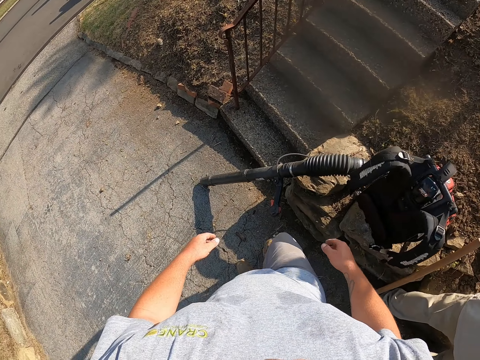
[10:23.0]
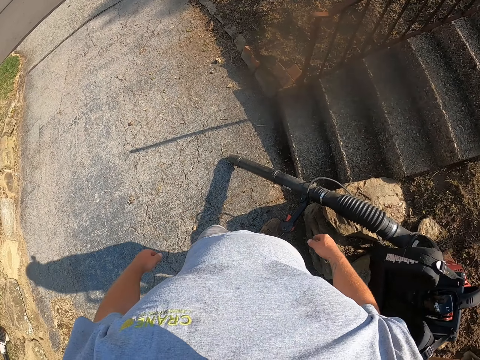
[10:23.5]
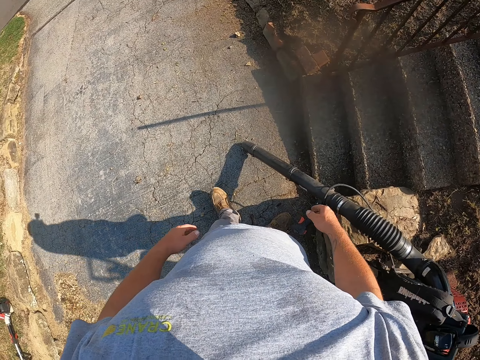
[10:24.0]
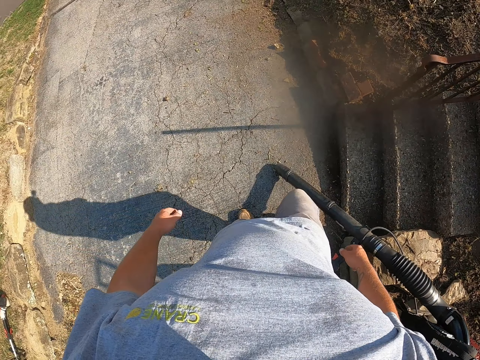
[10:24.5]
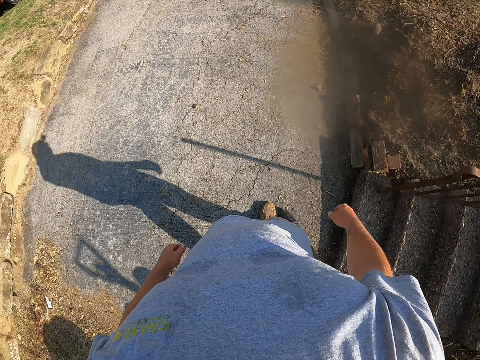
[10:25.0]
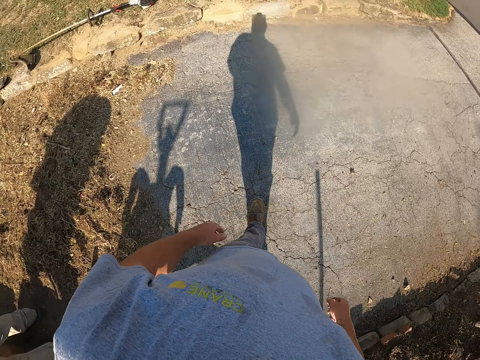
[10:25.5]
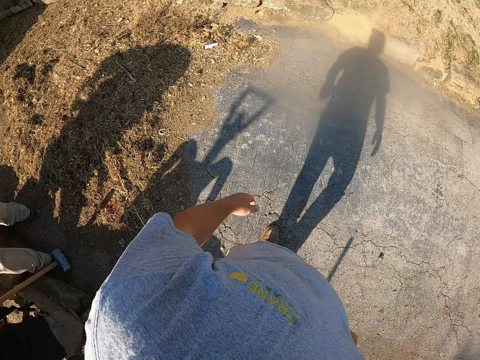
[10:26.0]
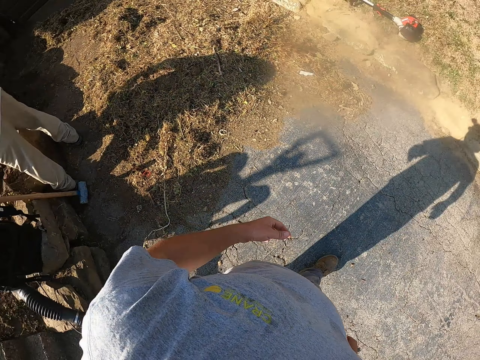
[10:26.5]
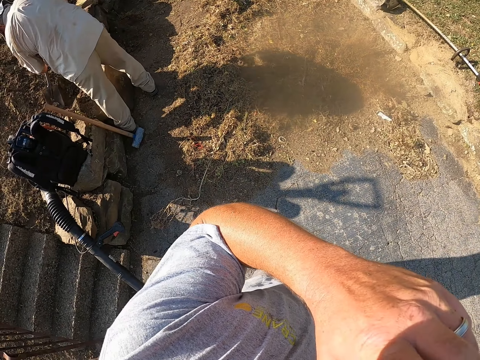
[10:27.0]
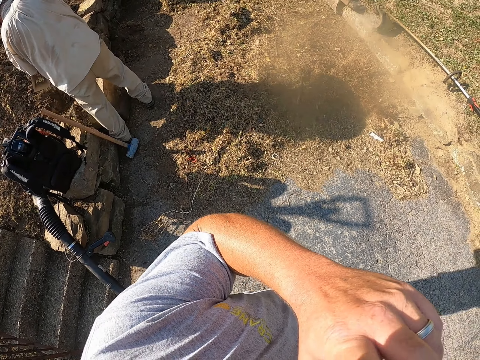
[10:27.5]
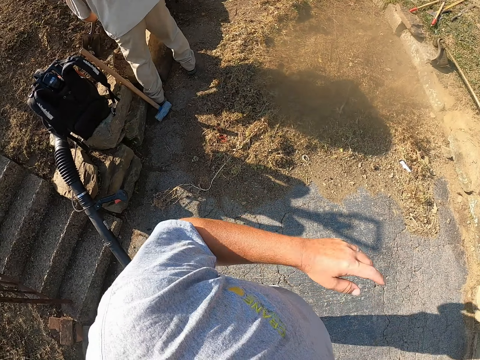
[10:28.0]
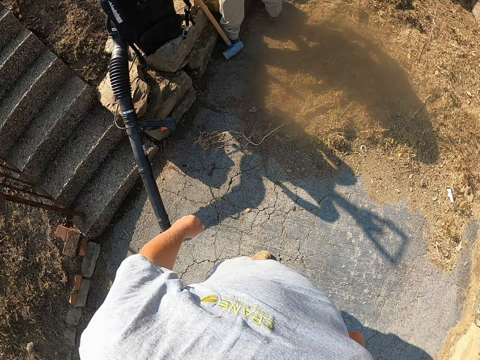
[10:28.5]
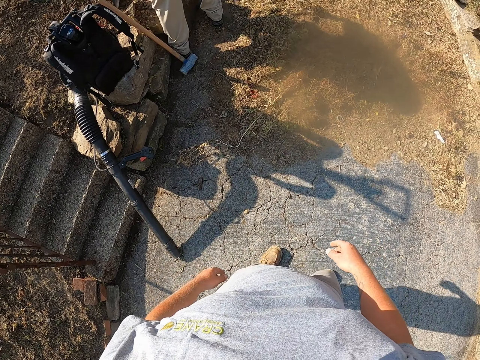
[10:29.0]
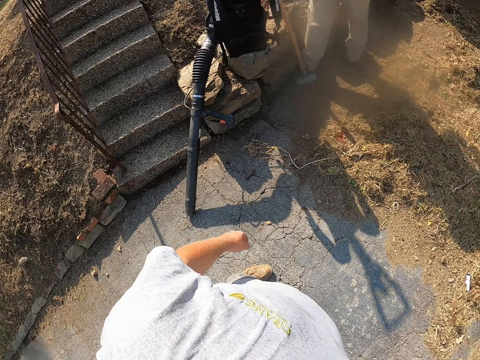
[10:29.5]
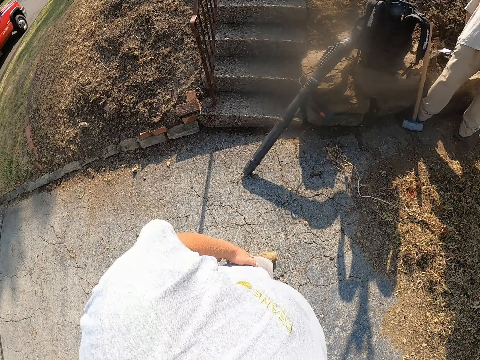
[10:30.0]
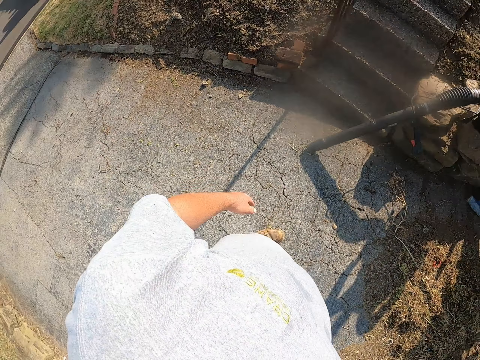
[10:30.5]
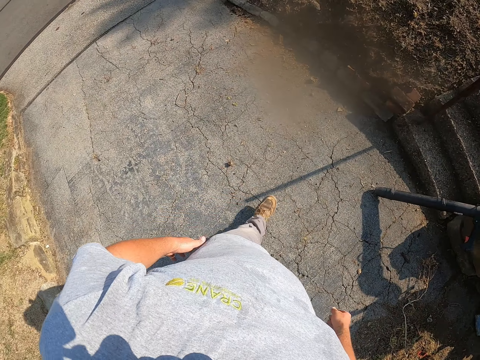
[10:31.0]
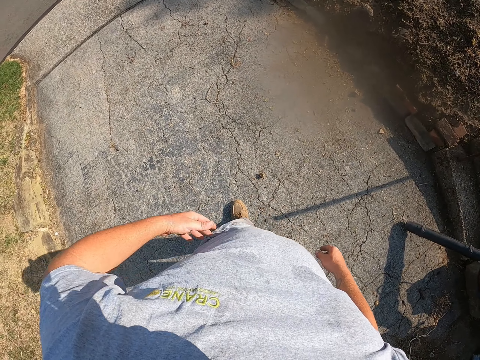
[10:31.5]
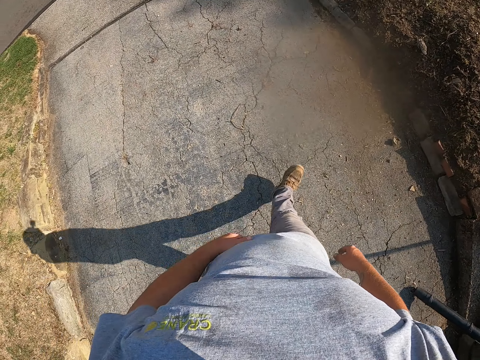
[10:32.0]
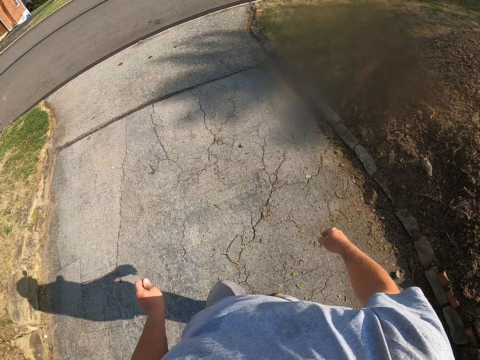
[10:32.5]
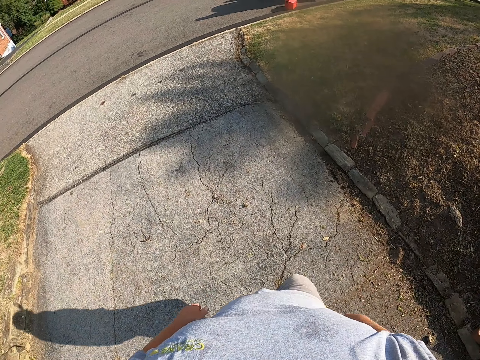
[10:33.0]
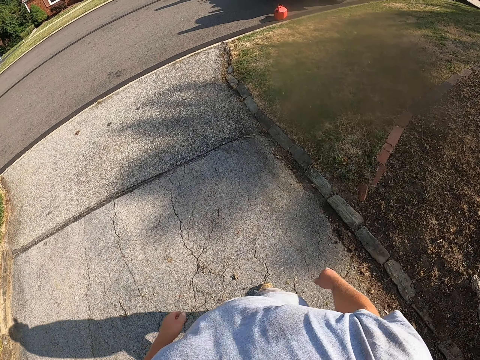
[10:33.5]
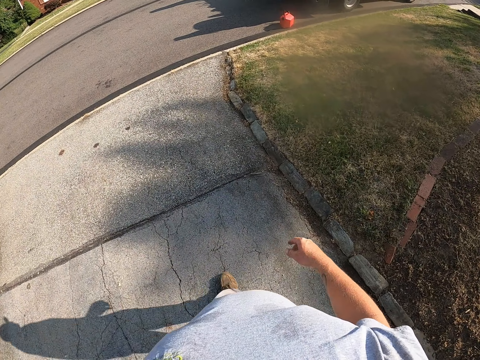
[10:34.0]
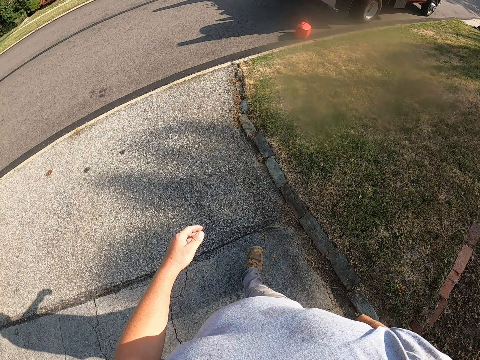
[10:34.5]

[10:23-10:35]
The camera wearer looks around. He scratches his face with his left hand. He holds his chin with his hand. A man digs the ground with the spade. The camera wearer looks around a verandah. He walks around the verandah.

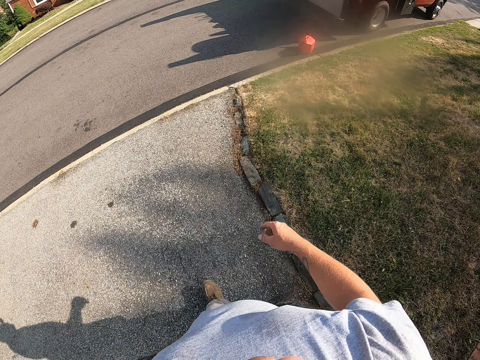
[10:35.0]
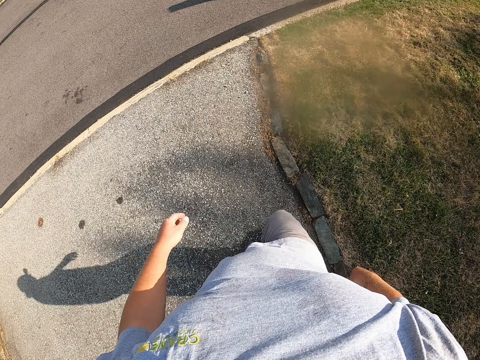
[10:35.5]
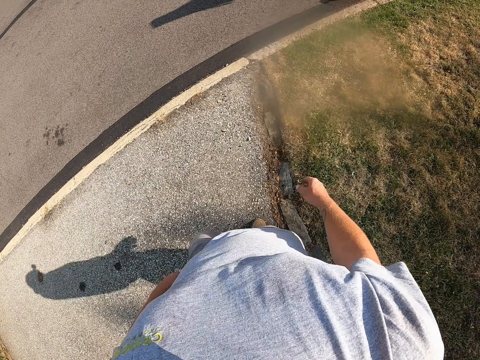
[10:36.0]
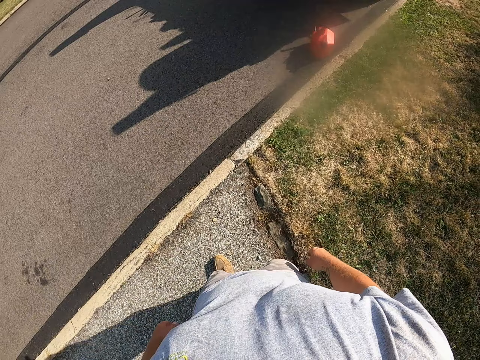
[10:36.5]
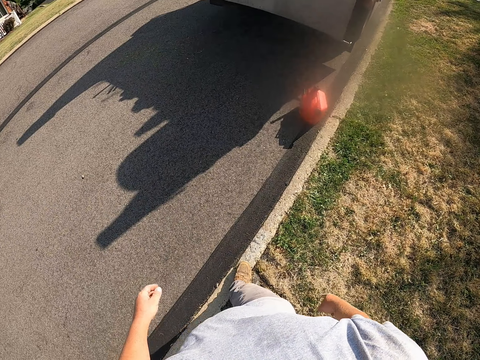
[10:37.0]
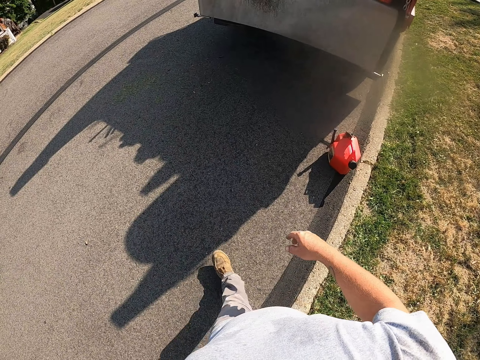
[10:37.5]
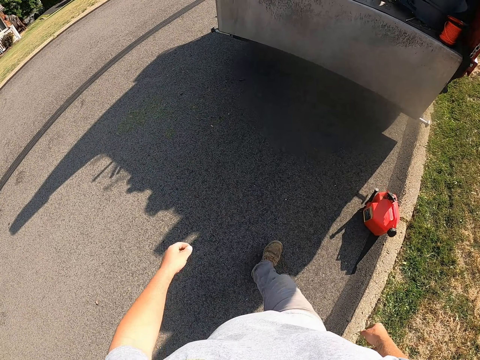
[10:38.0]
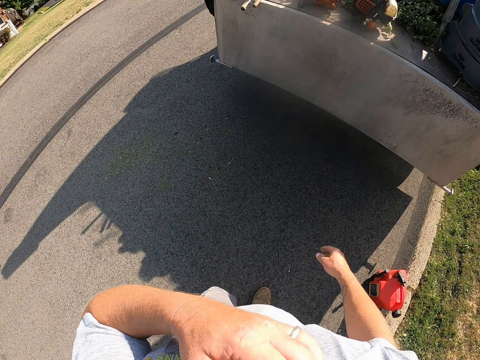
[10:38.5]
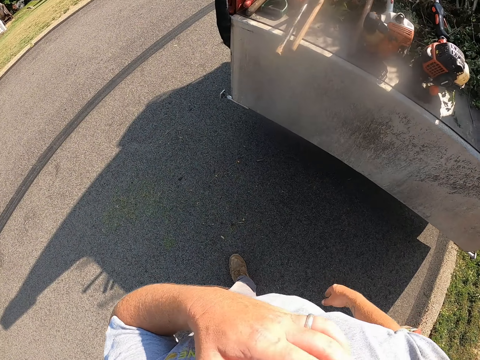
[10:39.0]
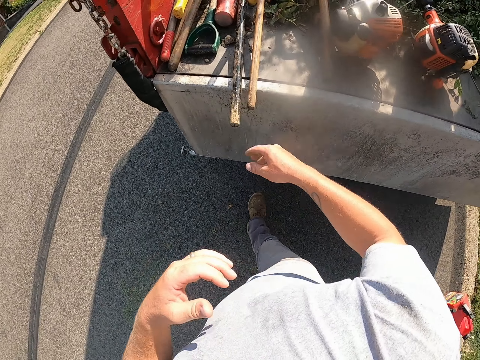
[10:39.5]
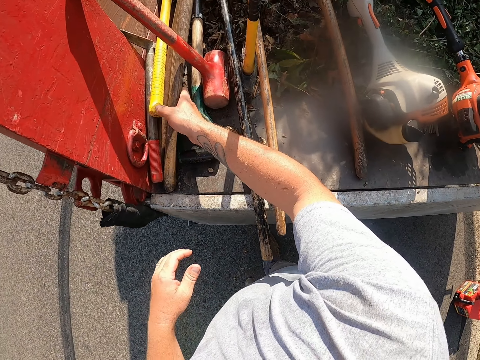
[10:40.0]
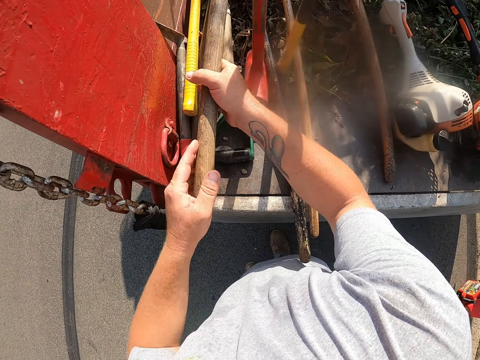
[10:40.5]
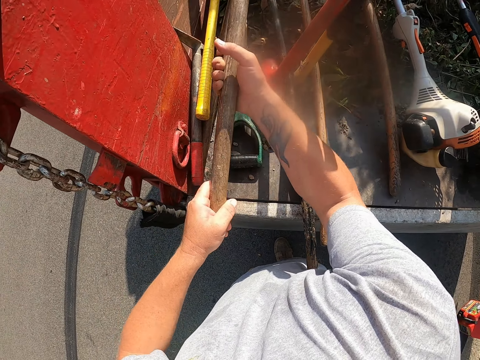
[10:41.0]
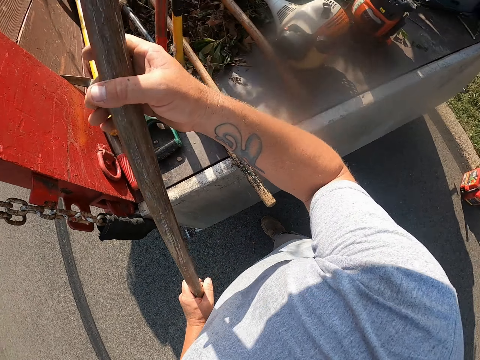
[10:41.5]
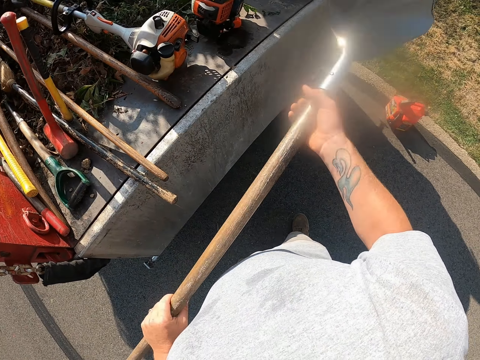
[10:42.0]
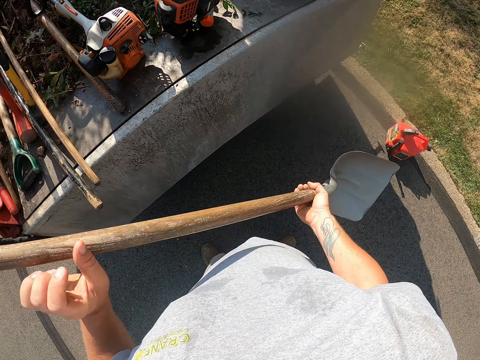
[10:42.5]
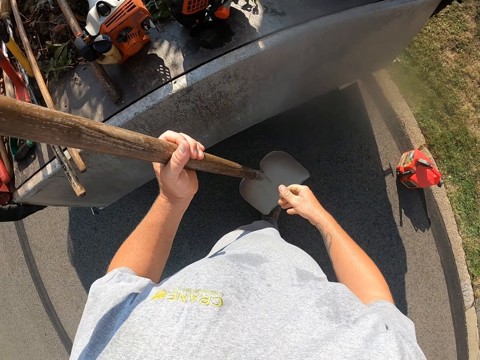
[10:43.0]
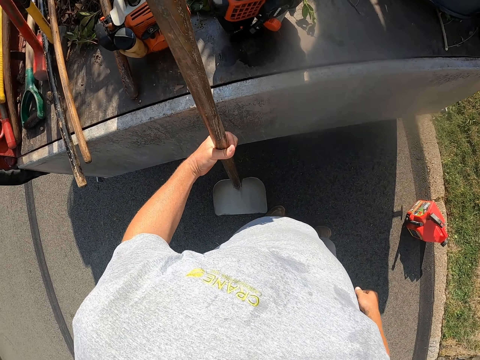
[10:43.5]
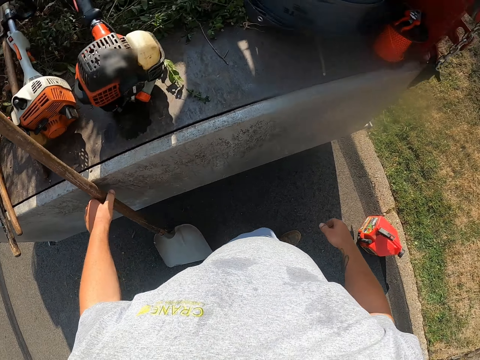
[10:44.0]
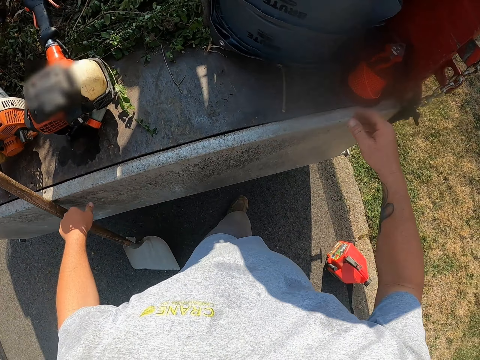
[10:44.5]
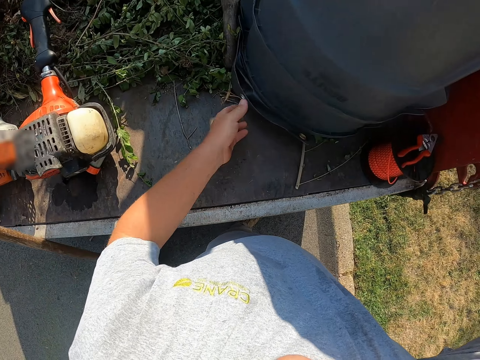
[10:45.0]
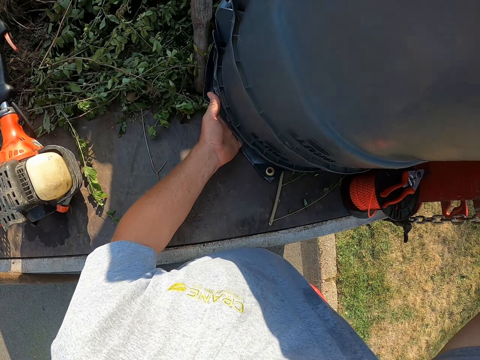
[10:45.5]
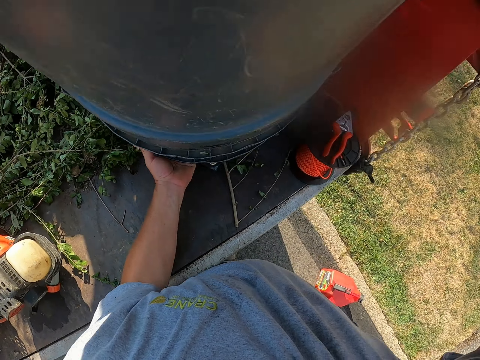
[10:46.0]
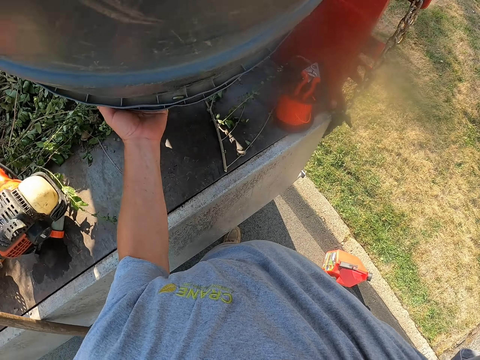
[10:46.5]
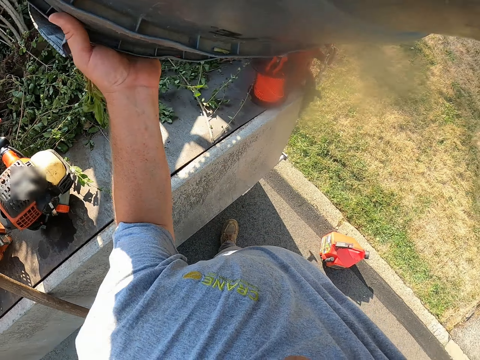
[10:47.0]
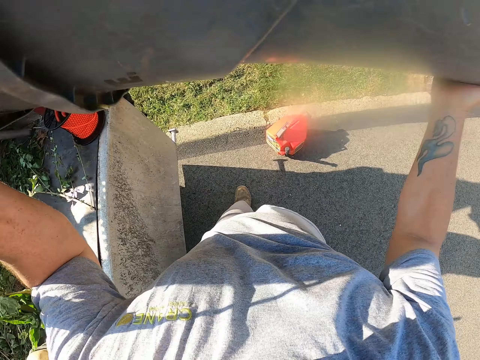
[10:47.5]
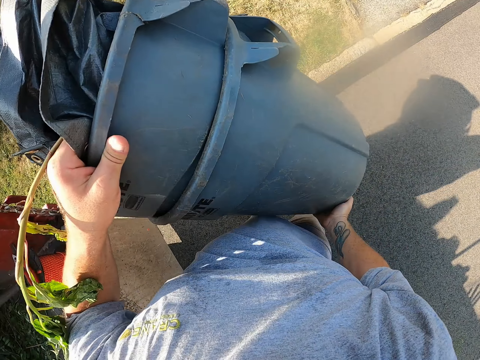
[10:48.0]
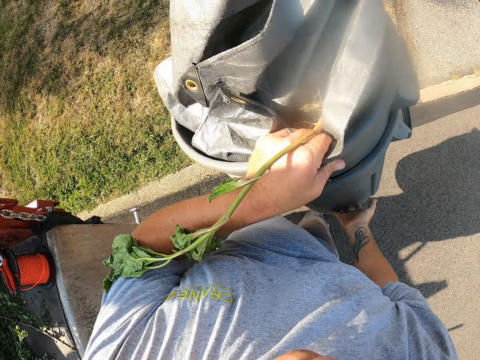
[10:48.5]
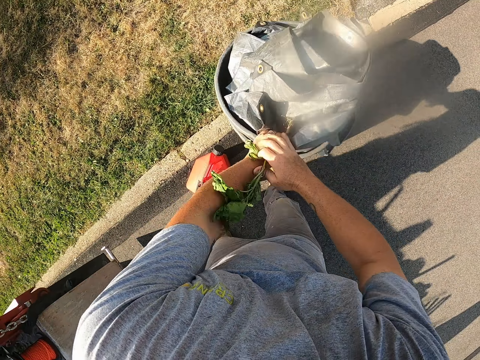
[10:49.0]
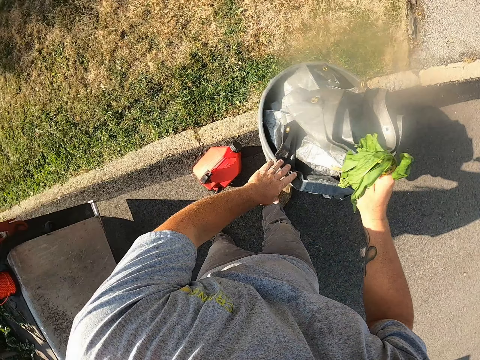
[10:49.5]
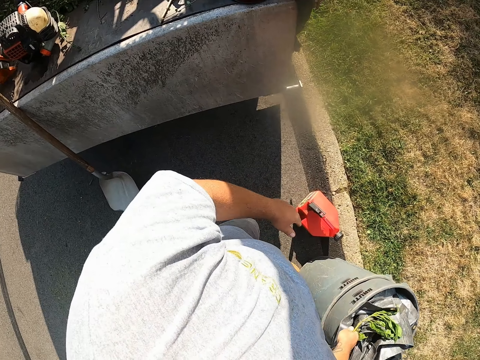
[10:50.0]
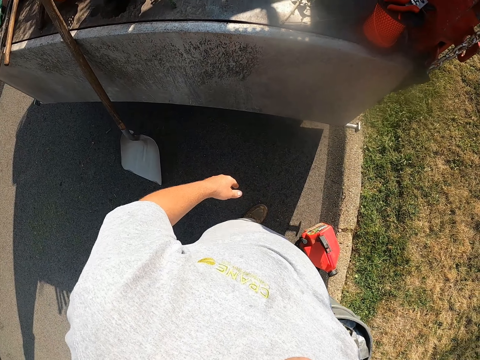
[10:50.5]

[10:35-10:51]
The camera wearer walks on the road. He scratches his face with his left hand. He rubs his chin with his hand. He picks up the shovel on the back of the truck. He holds the shovel with his hands. He leans the shovel on the truck. He puts down the shovel on the ground. He picks up the dustbin on the back of the truck. He places the dustbin on the road. He picks the plant in the dustbin.
